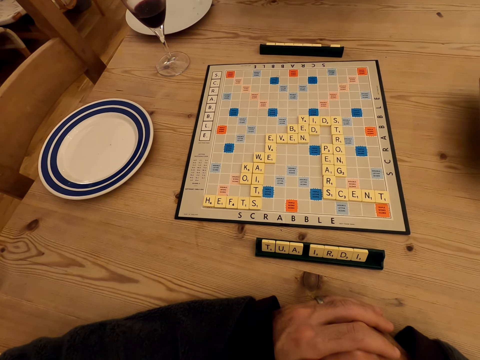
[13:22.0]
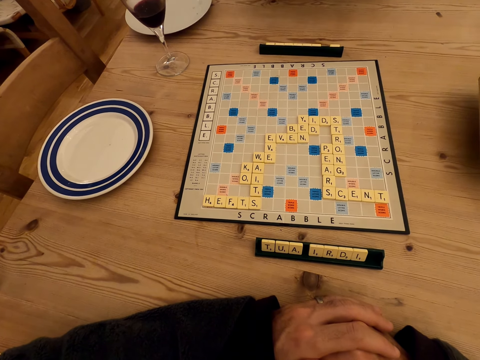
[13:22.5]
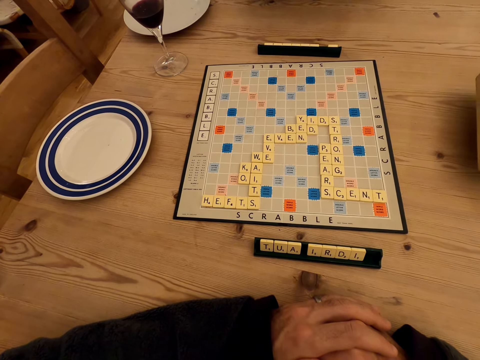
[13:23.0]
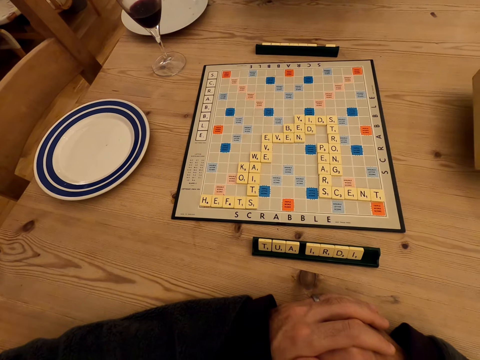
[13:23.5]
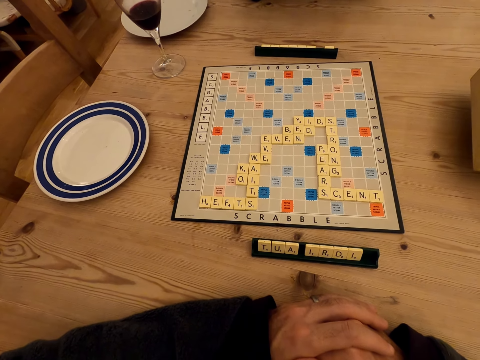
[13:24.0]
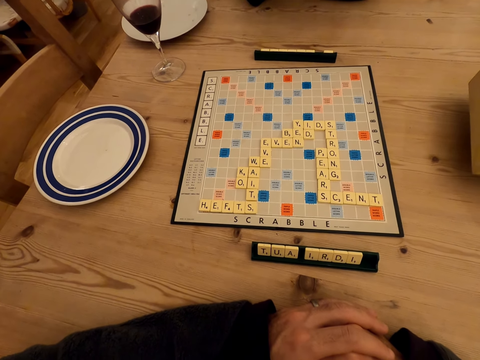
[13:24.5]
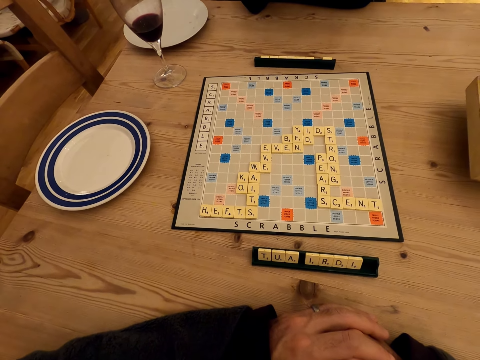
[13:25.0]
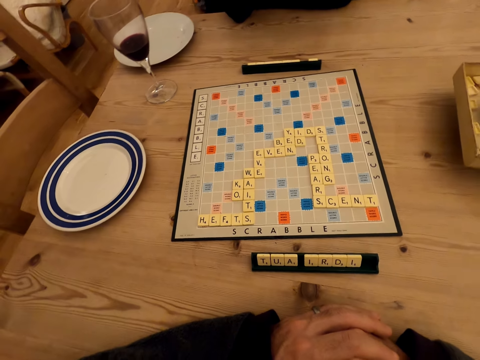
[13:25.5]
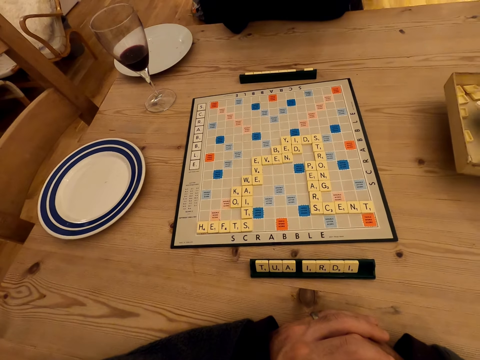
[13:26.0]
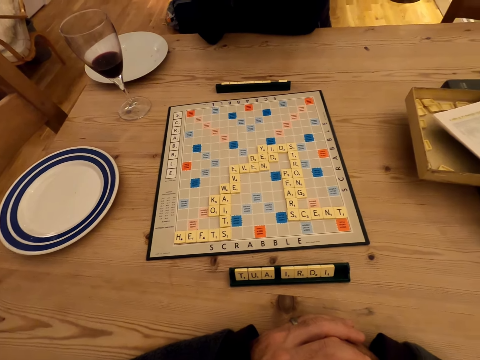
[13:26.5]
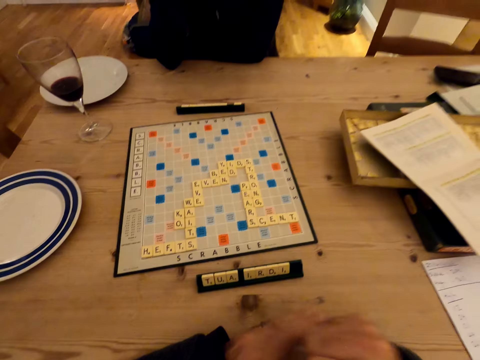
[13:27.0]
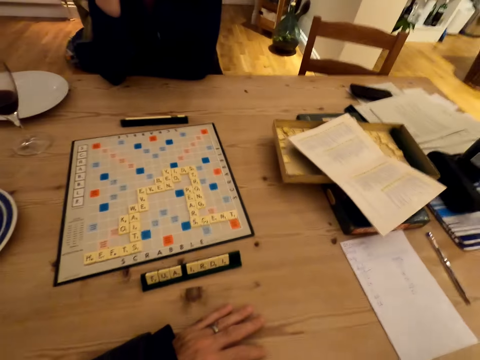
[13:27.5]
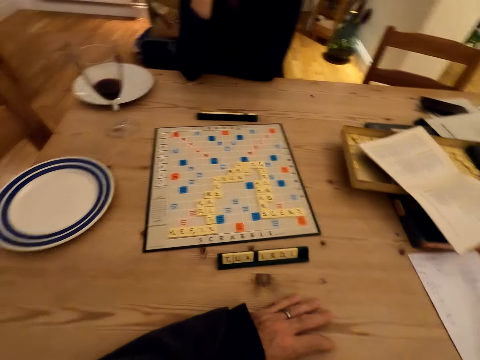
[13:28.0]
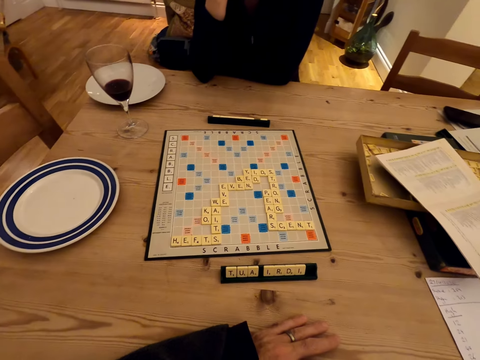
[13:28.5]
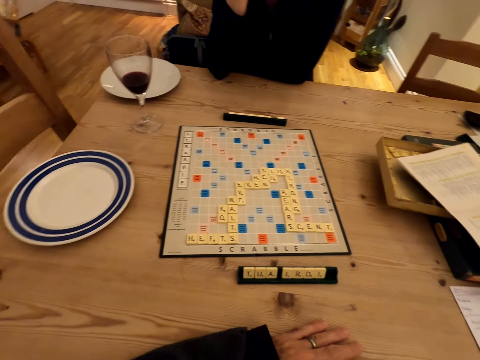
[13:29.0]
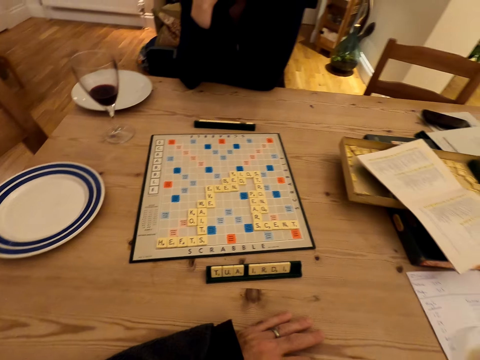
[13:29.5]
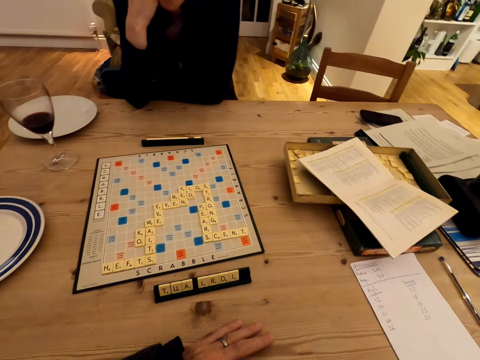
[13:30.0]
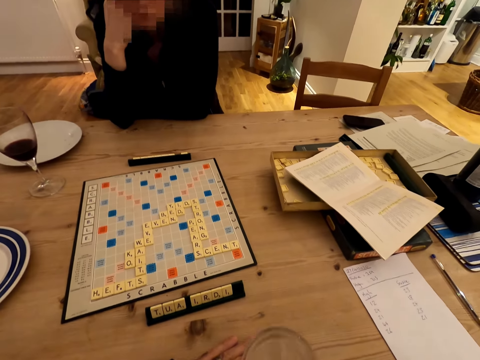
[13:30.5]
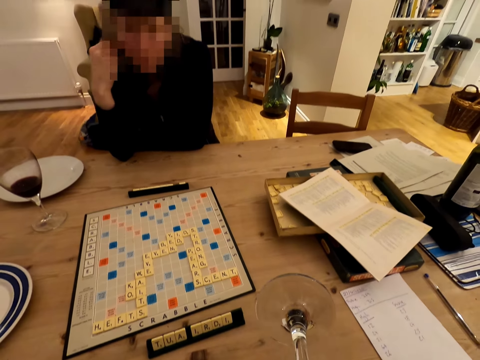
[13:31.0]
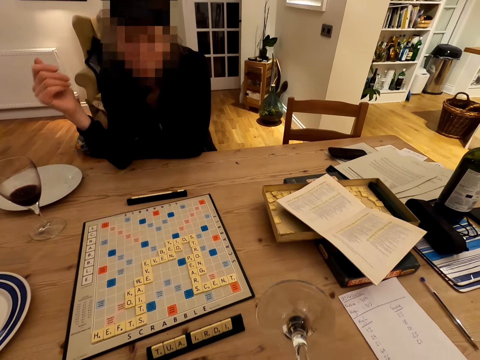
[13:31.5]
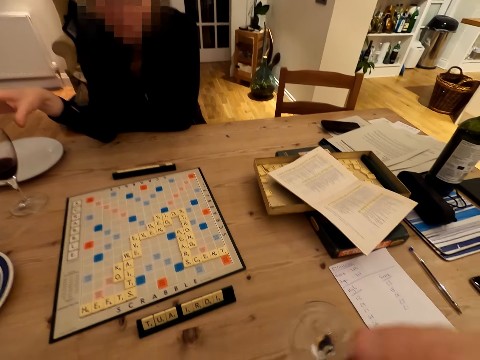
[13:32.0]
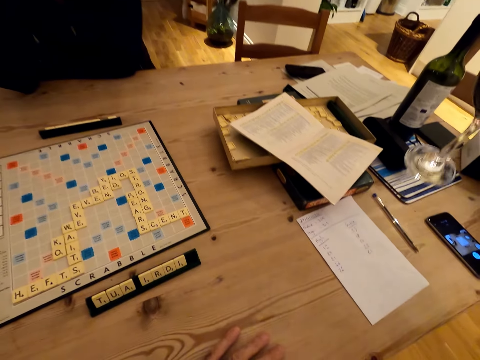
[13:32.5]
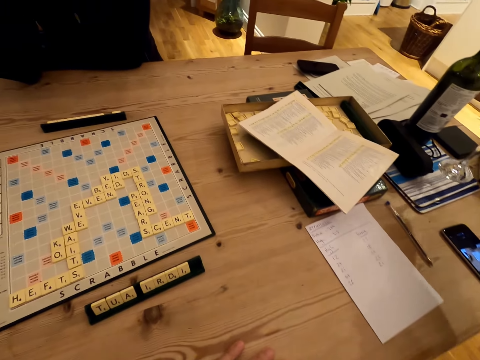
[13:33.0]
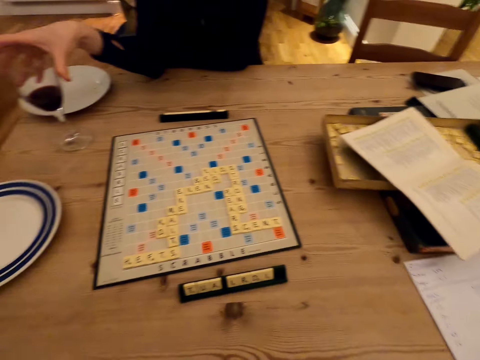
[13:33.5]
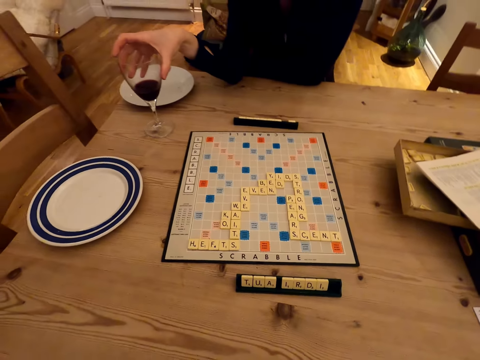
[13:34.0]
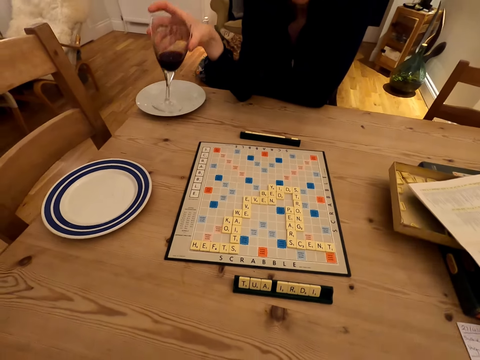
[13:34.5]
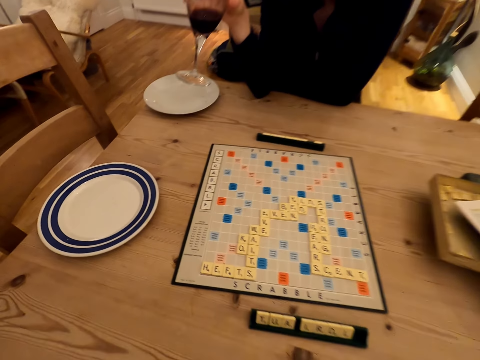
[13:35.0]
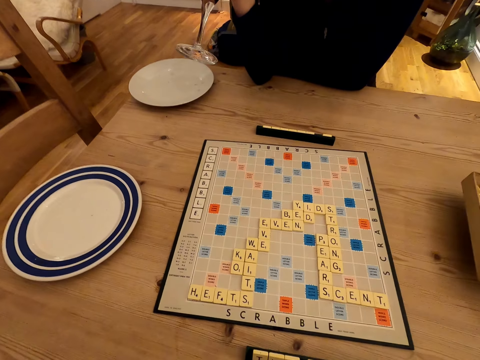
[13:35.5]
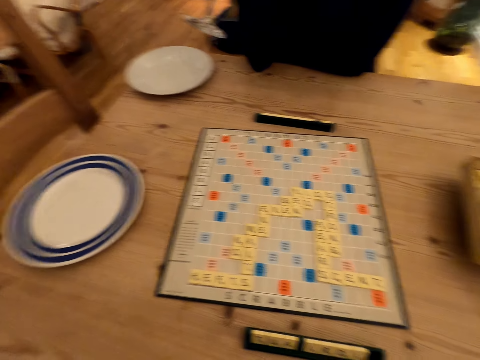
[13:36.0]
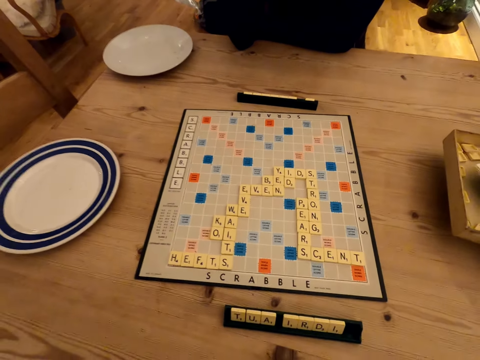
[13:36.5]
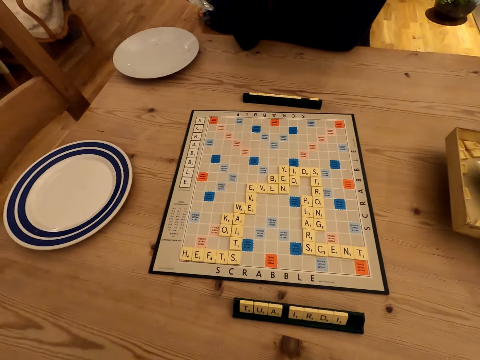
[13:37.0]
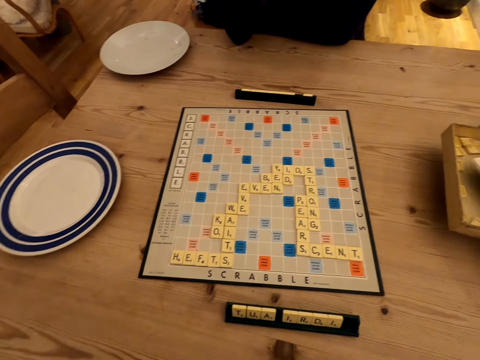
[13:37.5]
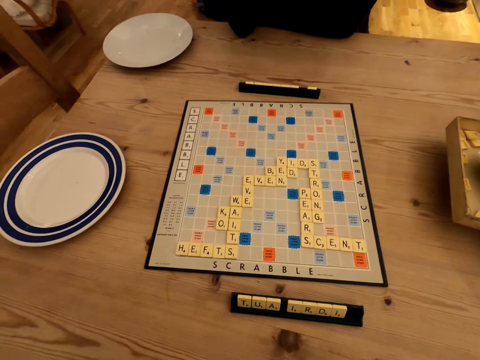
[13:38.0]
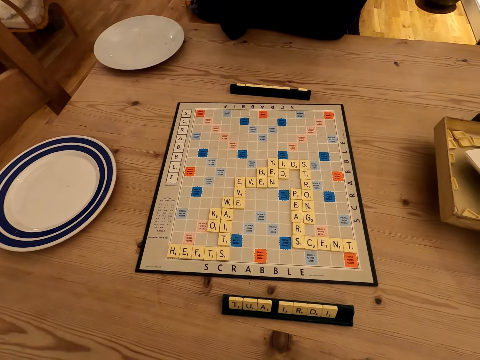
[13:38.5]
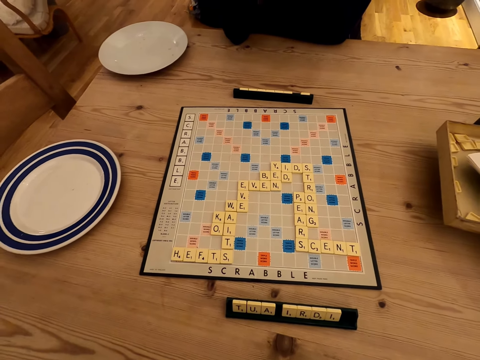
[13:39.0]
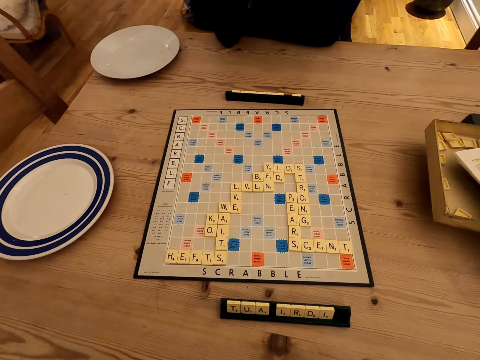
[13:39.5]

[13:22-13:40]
The camera wearer guzzles the glass with the juice. They put the glass on the table. A person takes a glass of juice. The person guzzles the glass with the juice. The camera wearer interacts with the person.

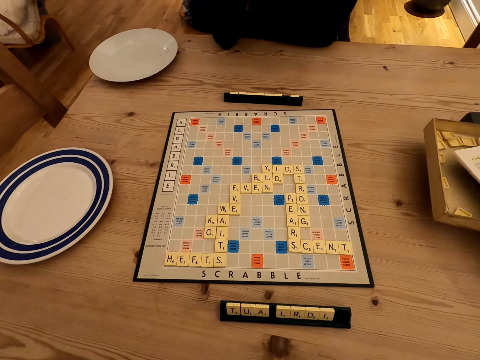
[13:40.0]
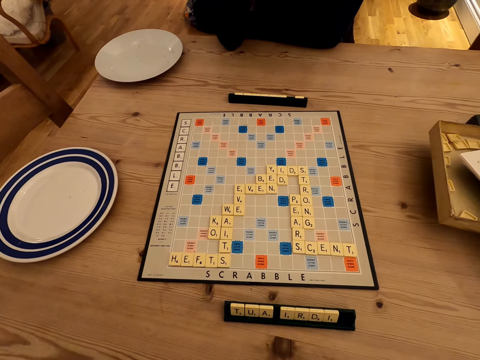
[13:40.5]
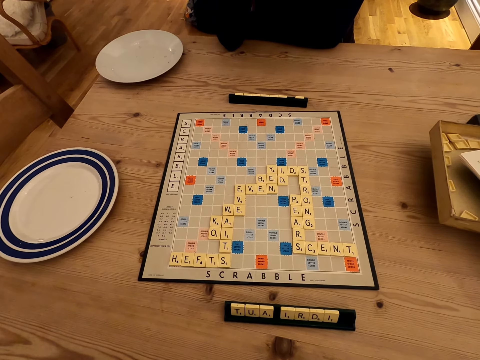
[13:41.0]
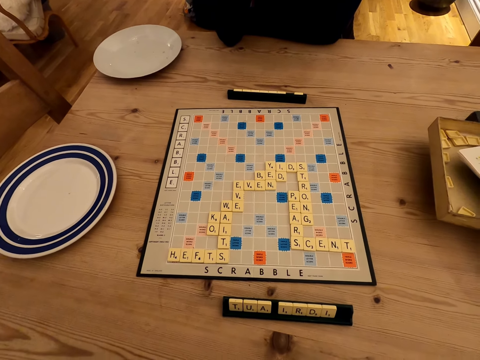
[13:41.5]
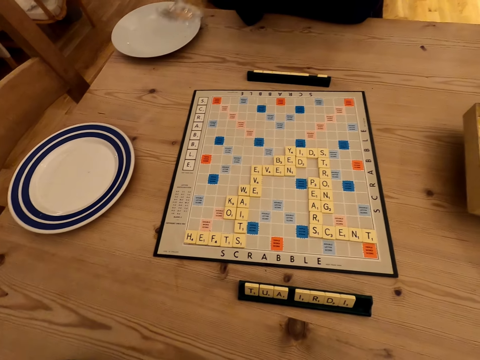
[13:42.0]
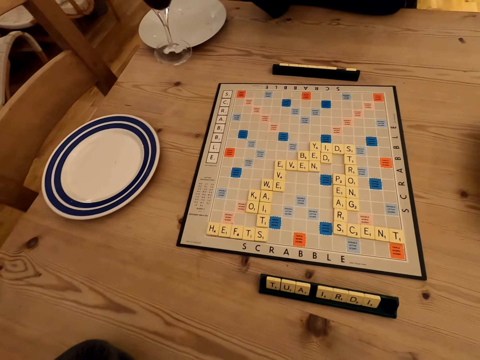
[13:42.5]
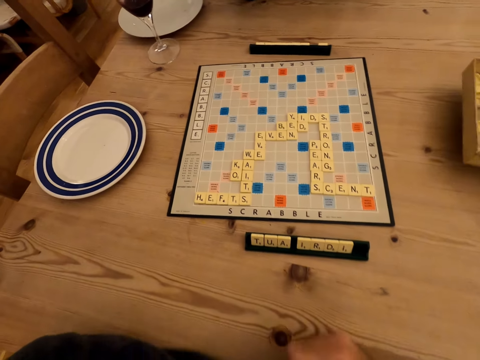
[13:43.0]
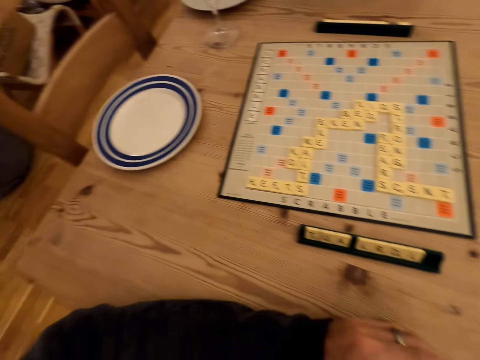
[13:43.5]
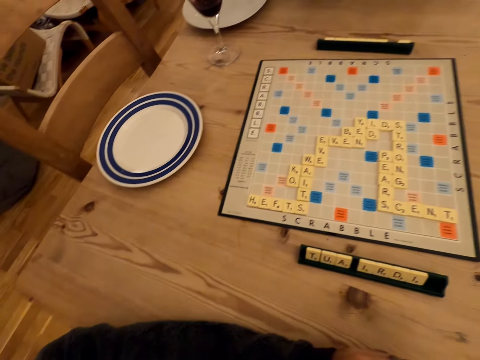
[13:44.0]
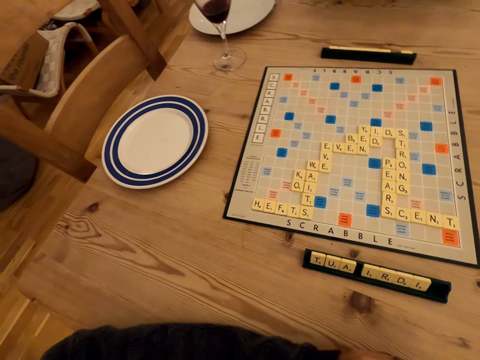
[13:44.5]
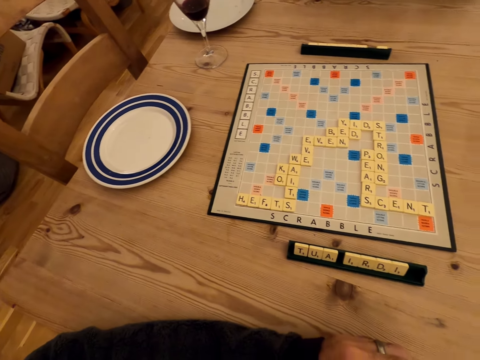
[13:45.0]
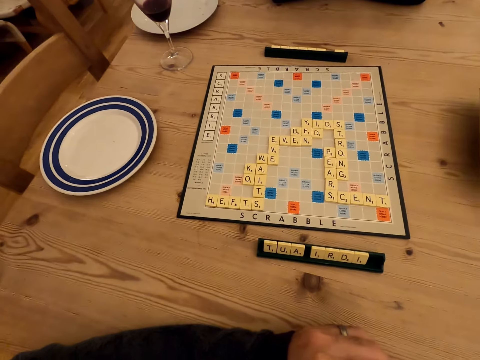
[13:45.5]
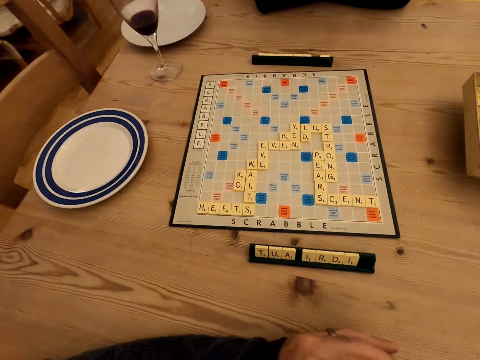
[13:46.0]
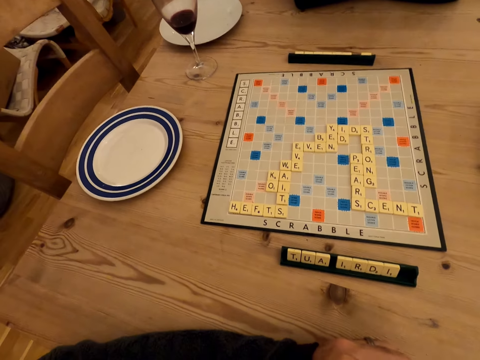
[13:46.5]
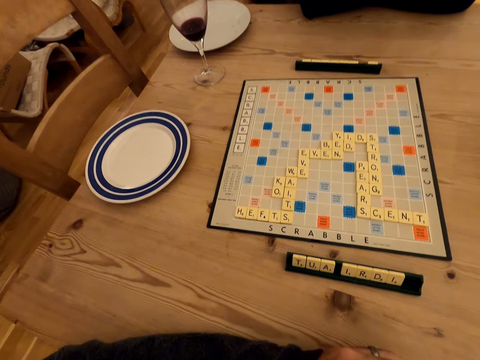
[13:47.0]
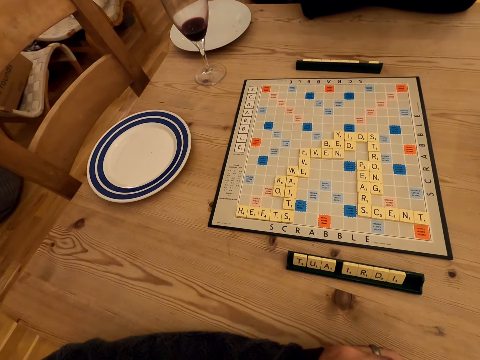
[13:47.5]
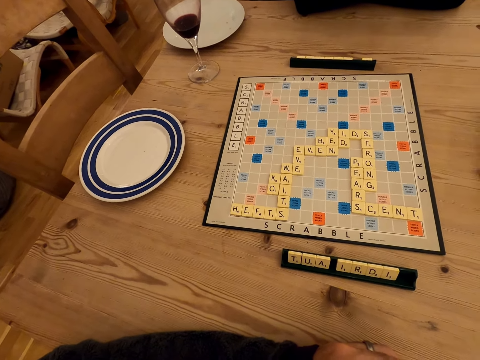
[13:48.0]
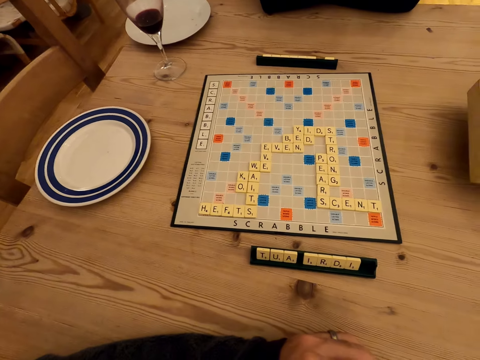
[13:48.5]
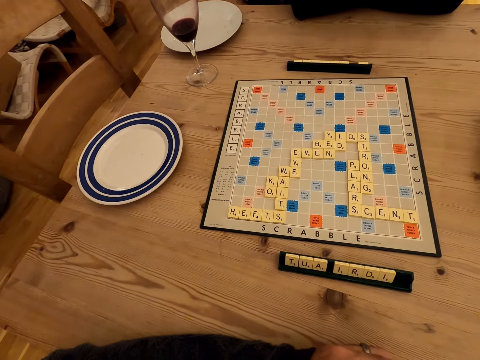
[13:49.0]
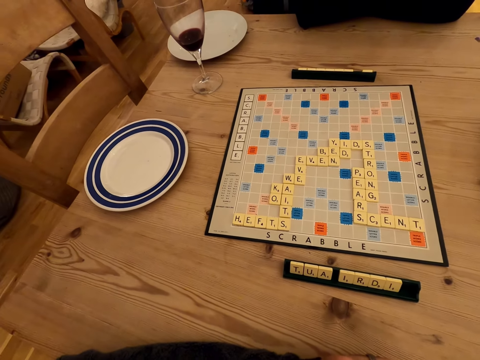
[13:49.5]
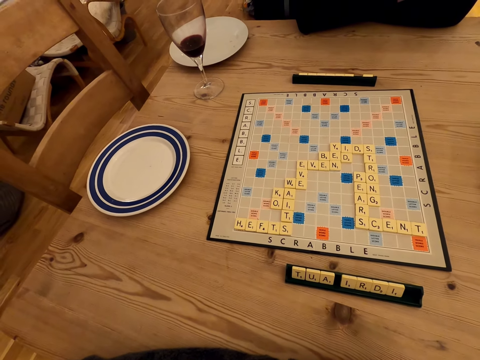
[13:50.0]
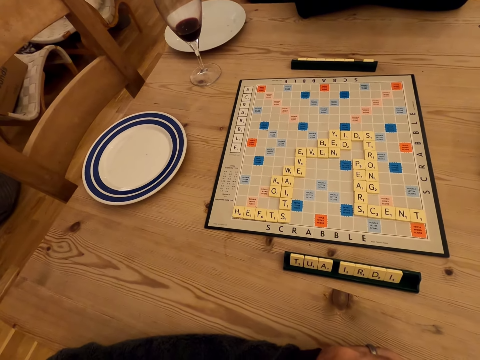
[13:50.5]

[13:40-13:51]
A lady places the wine glass on the table. The camera wearer stares at the scrabble board. They stare at the scrabble board again. The lady talks with the camera wearer. The camera wearer looks around.
